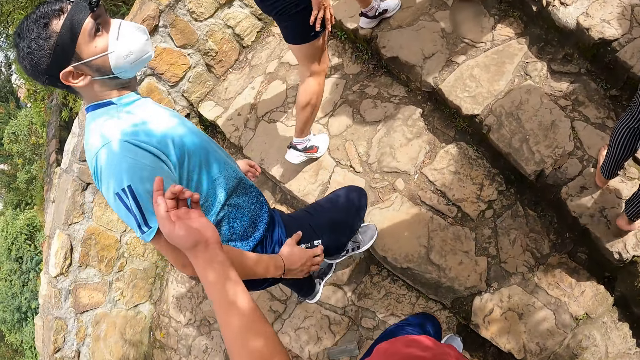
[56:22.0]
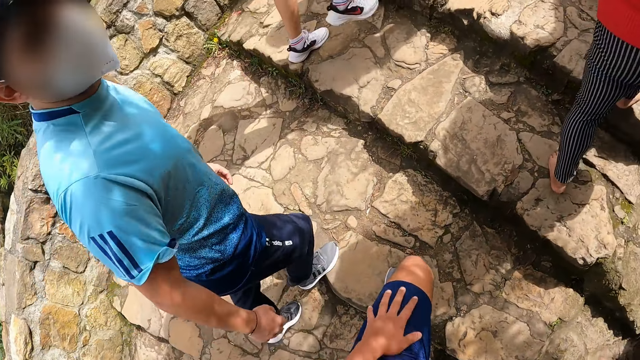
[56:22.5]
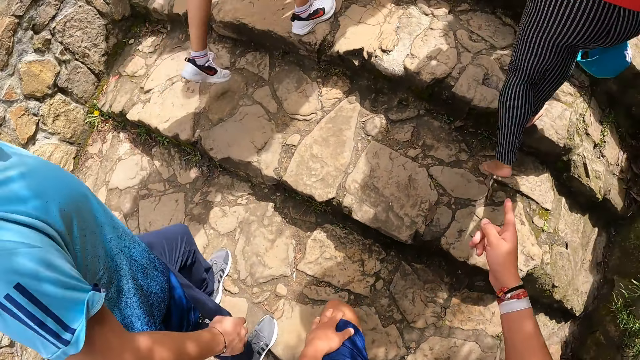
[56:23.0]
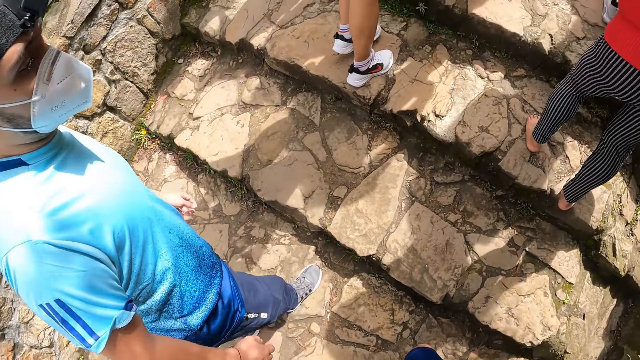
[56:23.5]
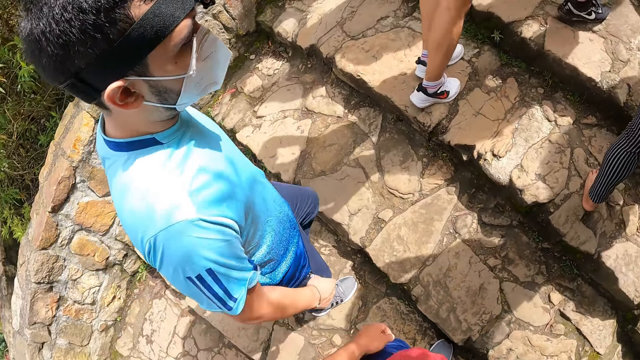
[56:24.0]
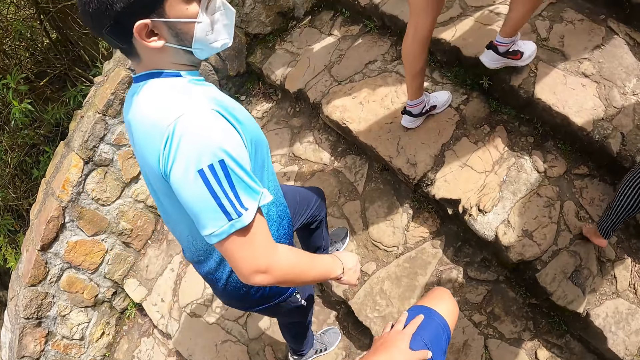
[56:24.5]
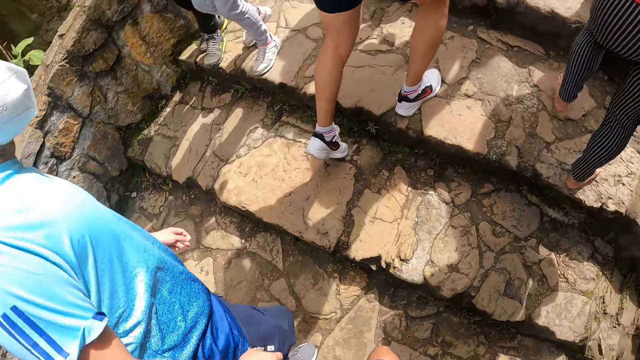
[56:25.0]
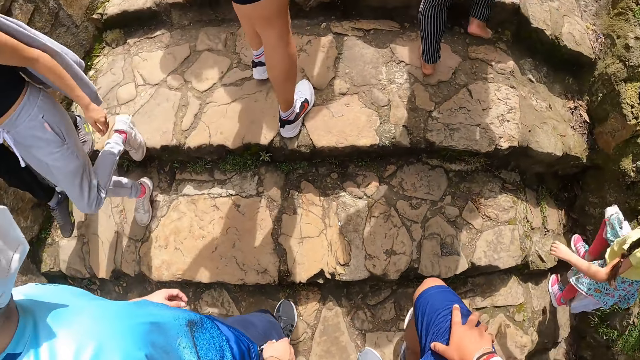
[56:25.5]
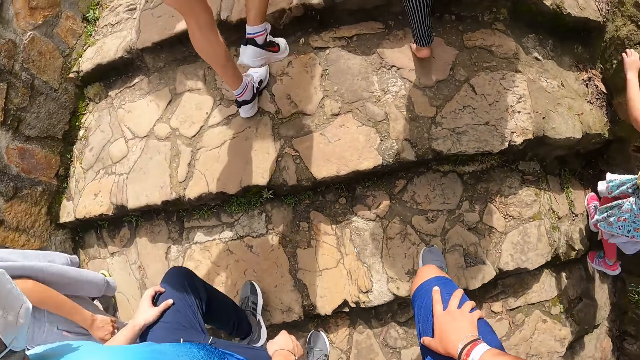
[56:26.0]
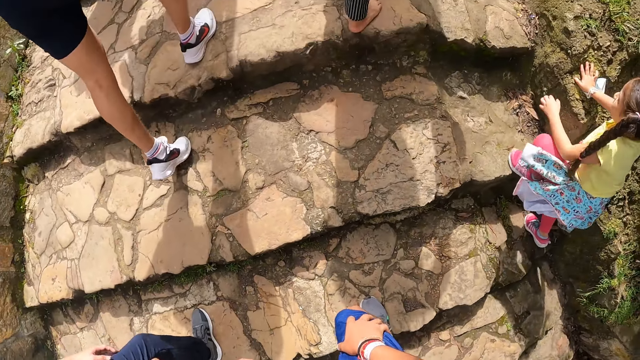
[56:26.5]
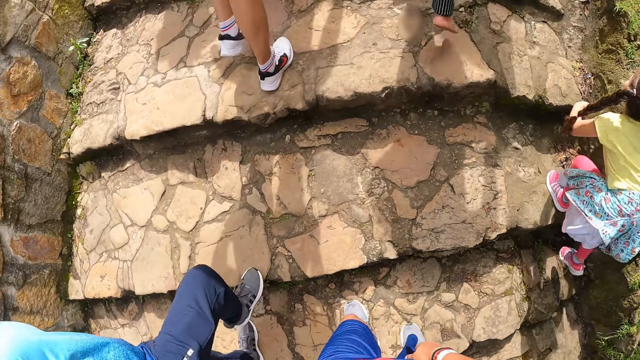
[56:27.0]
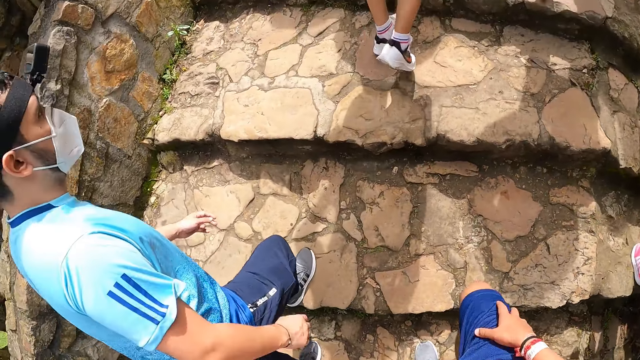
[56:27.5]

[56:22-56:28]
The camera wearer interacts with a man. They lift their left hand and walk on the hill steps.

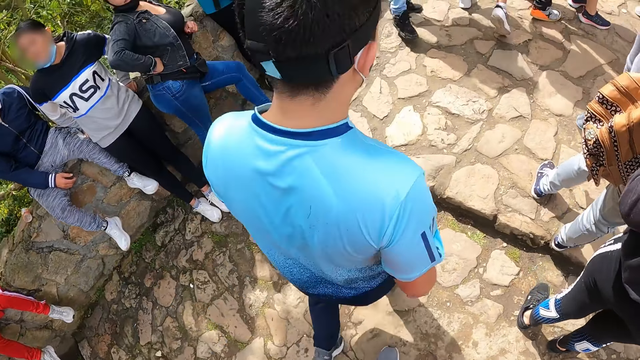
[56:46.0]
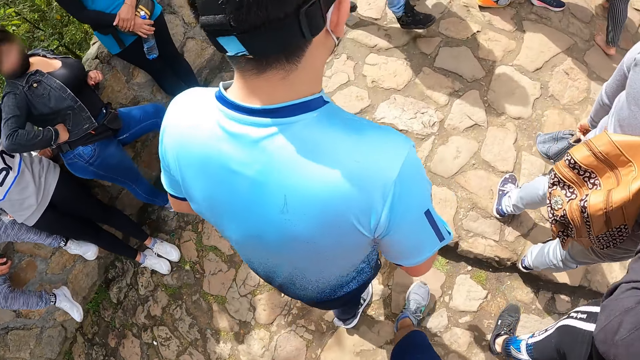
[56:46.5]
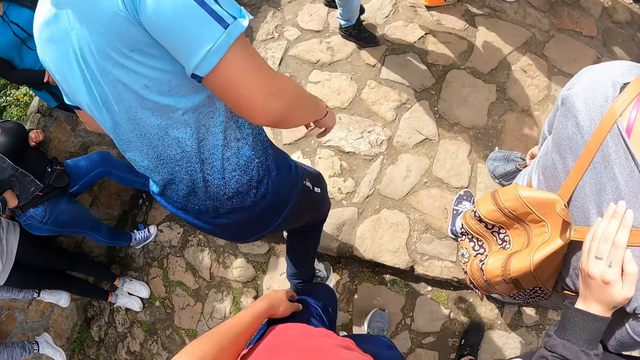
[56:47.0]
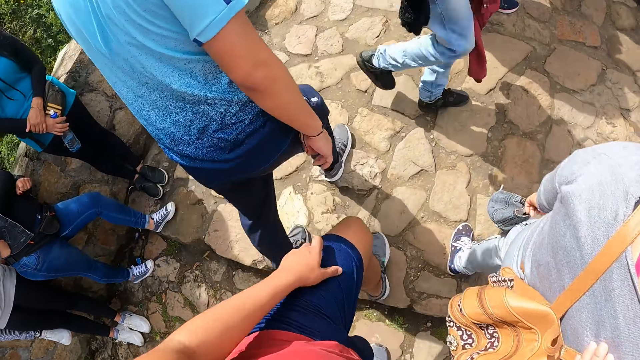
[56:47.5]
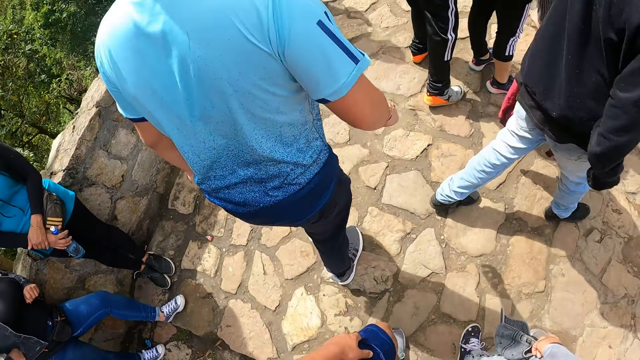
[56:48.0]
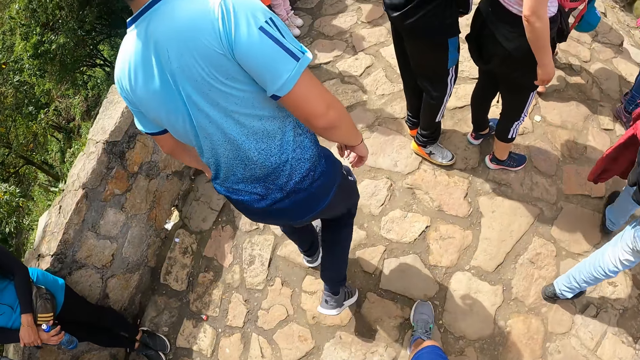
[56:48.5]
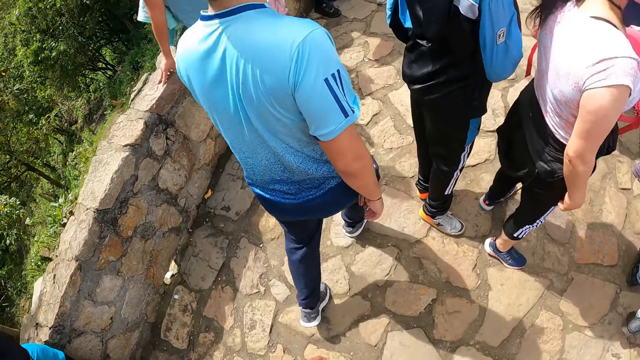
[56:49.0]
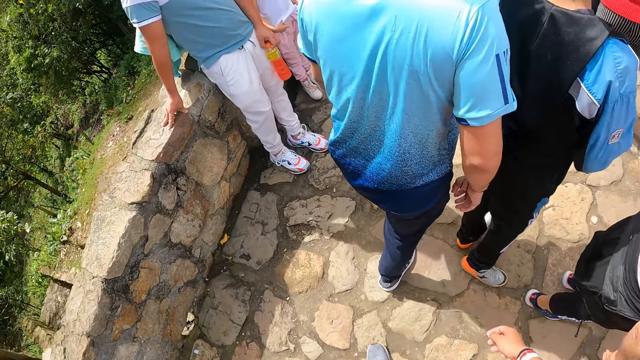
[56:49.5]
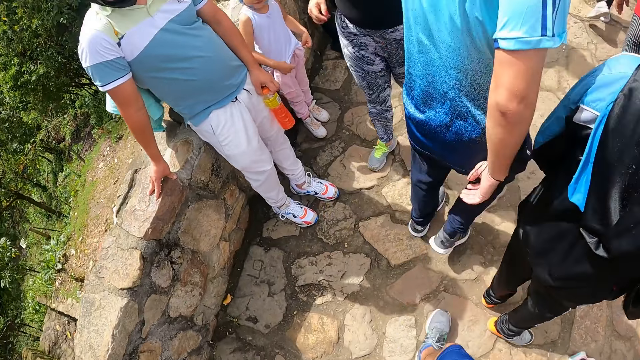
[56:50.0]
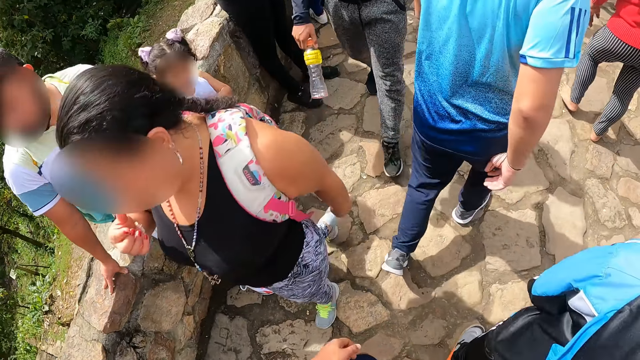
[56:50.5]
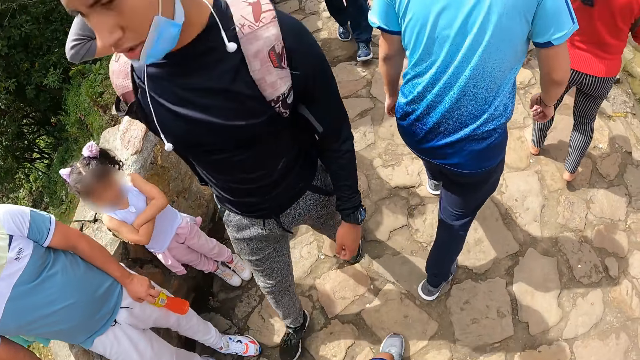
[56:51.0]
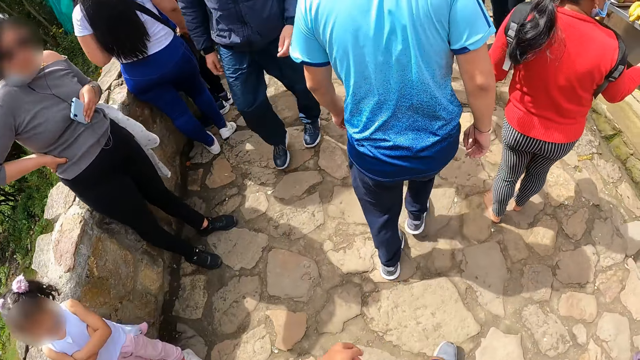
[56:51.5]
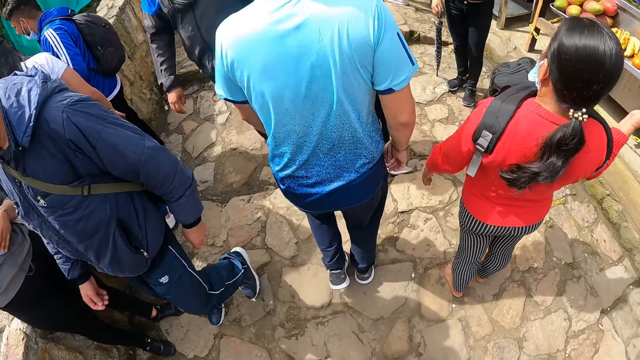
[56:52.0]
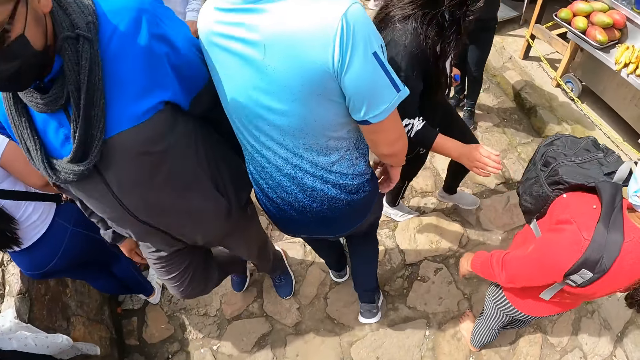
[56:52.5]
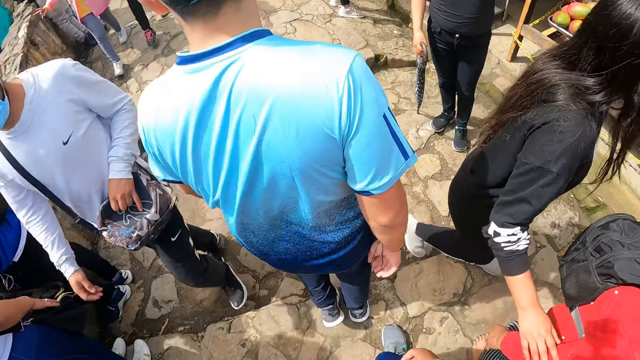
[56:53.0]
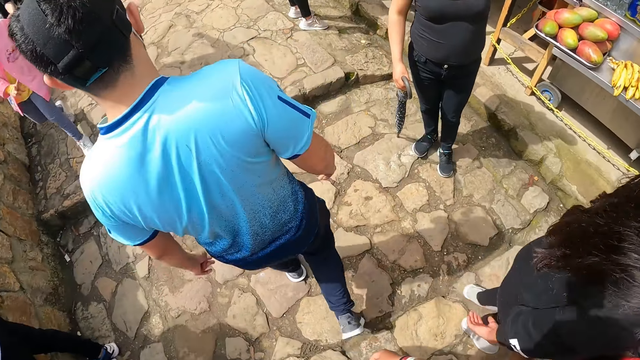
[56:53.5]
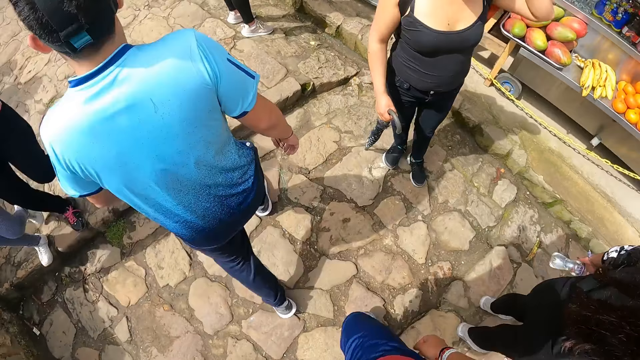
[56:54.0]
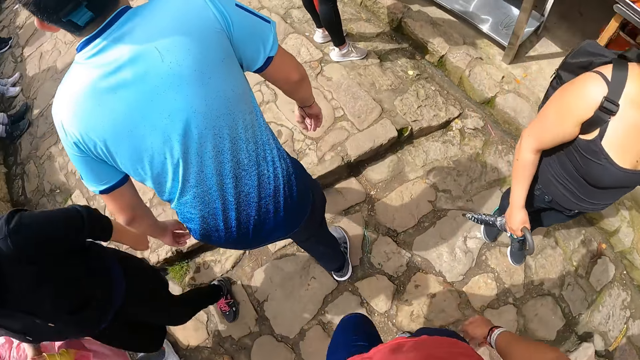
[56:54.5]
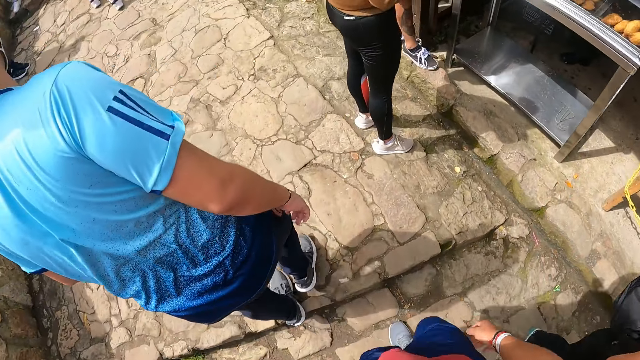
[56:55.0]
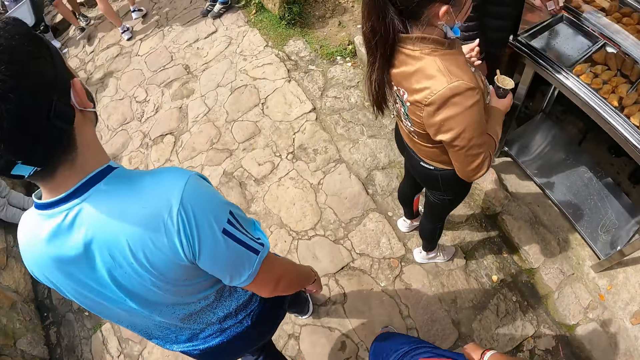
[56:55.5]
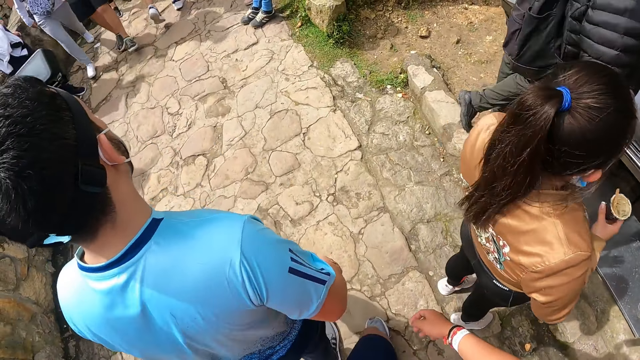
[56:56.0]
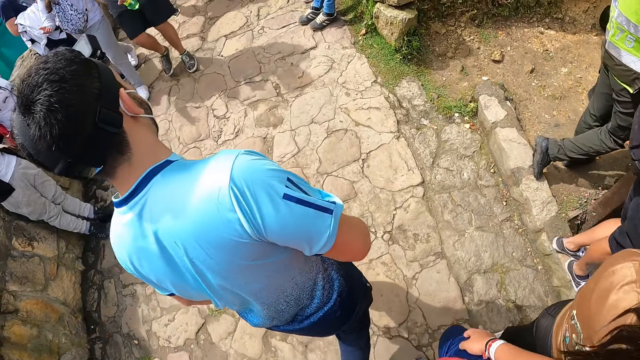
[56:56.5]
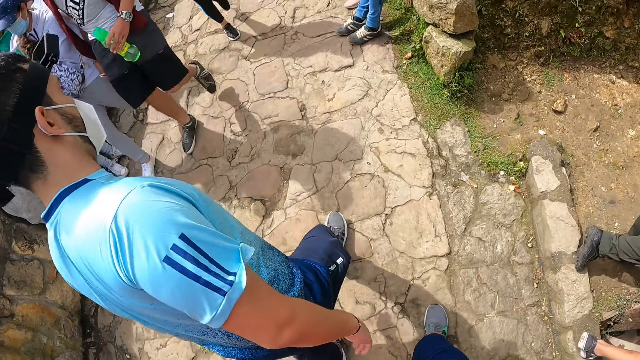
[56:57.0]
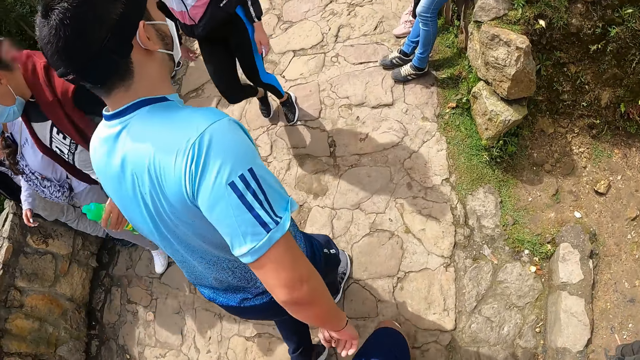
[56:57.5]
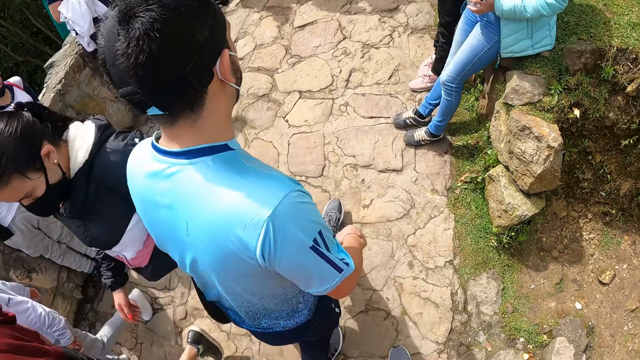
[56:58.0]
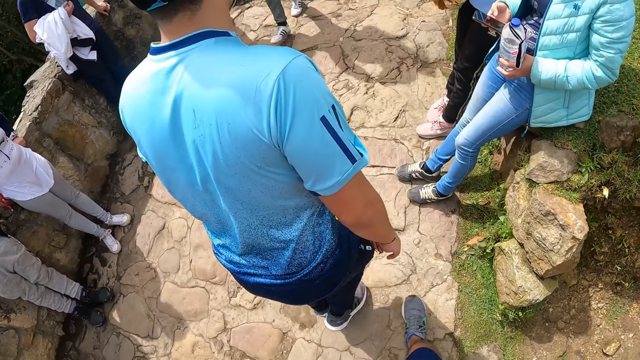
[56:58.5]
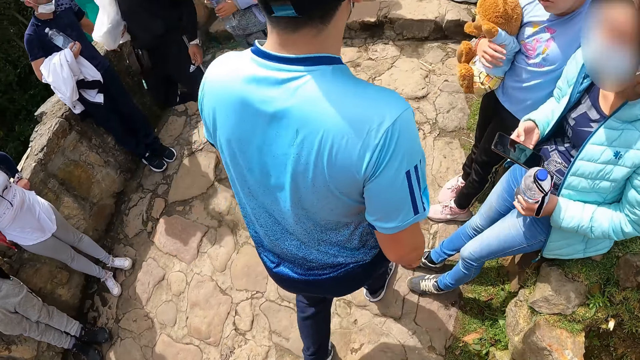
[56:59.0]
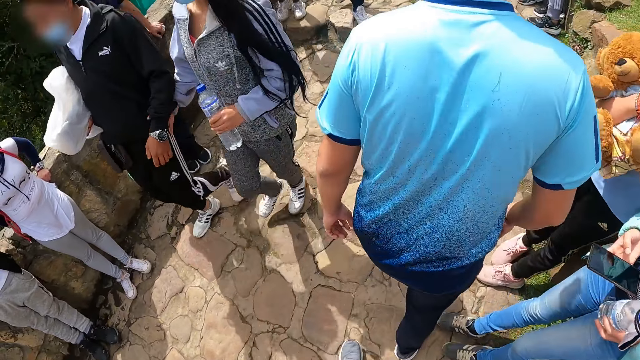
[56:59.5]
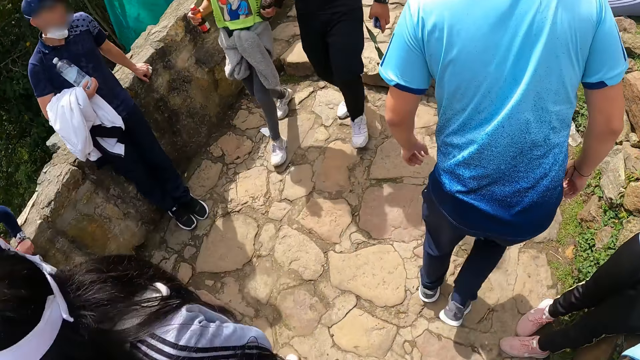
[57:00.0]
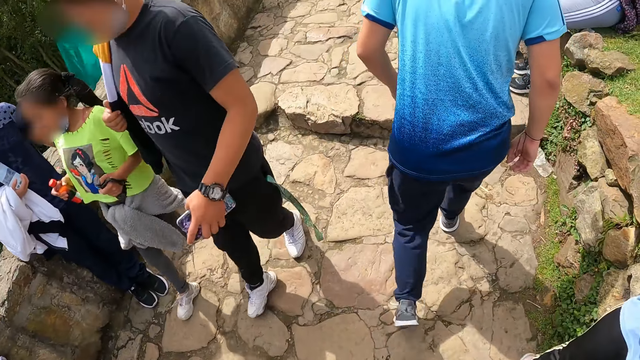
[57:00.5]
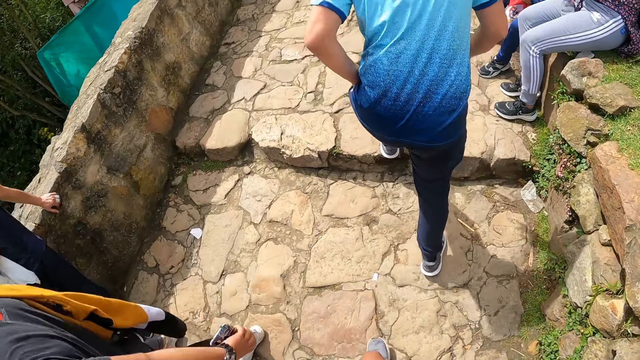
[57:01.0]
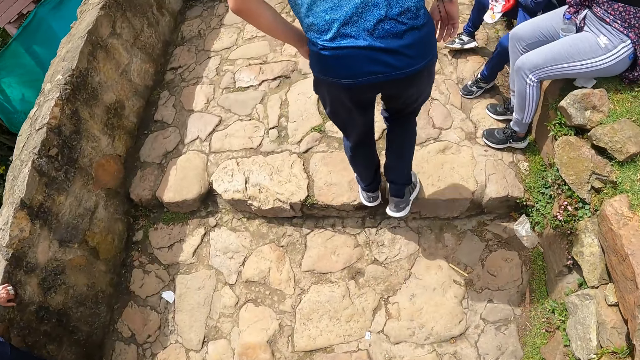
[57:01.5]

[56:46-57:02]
The camera wearer touches their left thigh with their left hand. They walk on the hill steps.
